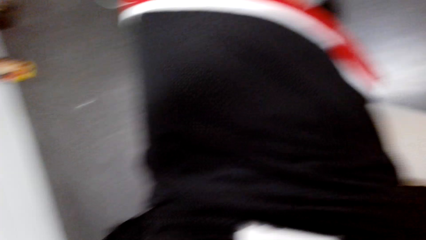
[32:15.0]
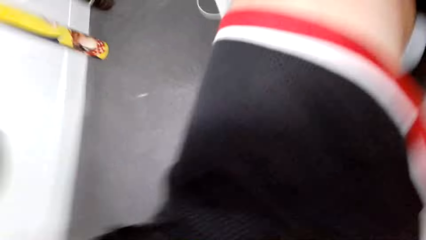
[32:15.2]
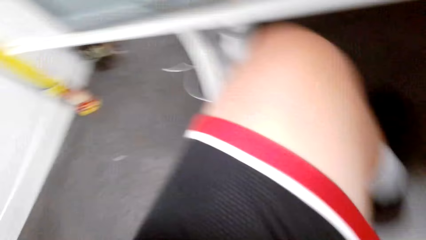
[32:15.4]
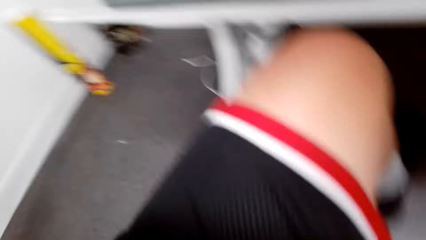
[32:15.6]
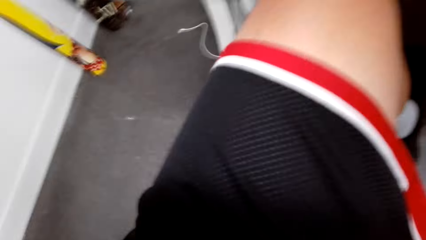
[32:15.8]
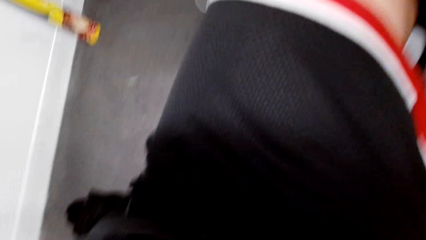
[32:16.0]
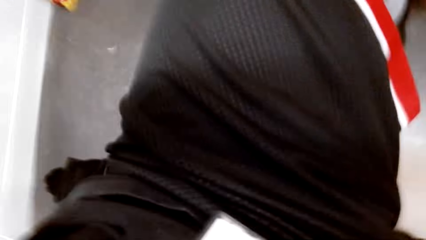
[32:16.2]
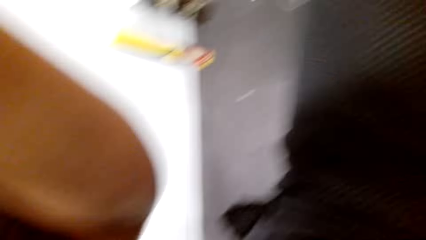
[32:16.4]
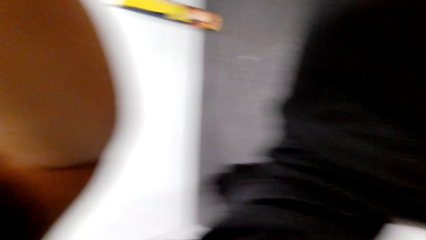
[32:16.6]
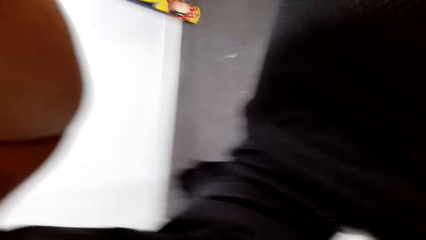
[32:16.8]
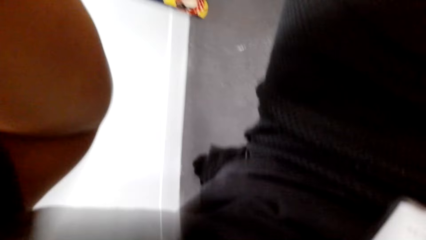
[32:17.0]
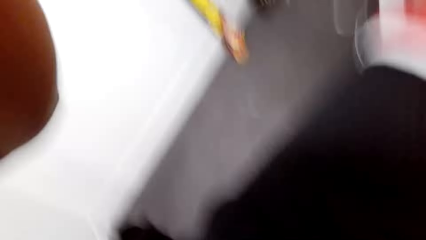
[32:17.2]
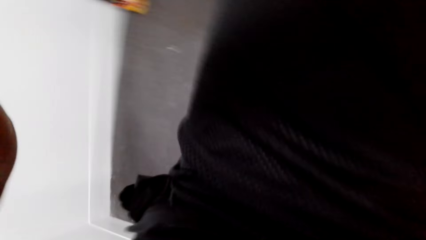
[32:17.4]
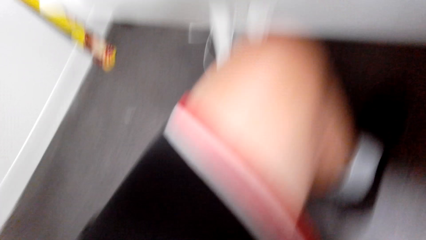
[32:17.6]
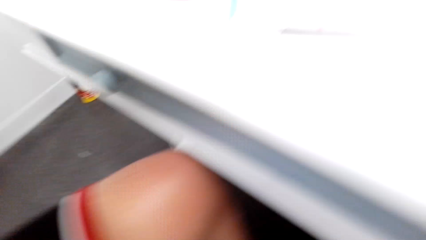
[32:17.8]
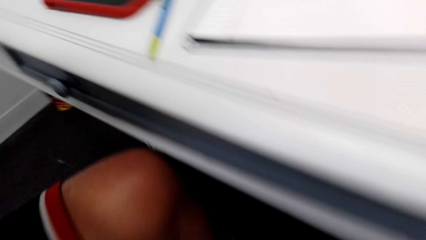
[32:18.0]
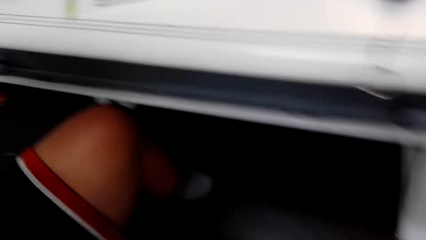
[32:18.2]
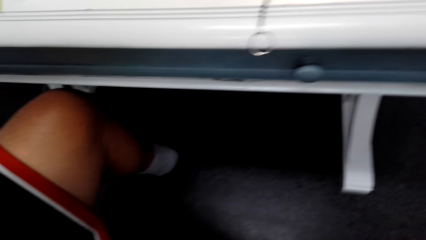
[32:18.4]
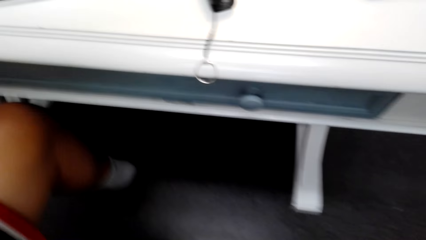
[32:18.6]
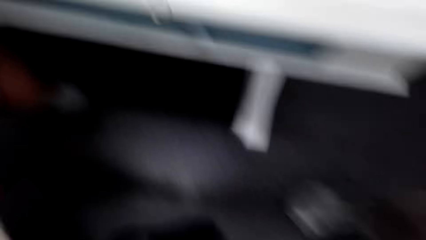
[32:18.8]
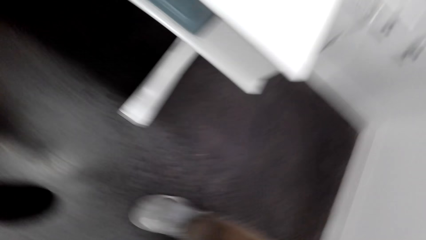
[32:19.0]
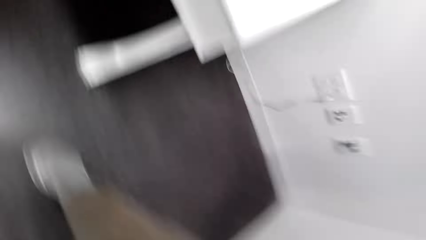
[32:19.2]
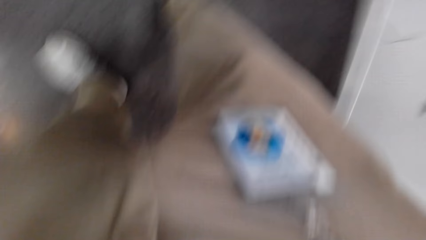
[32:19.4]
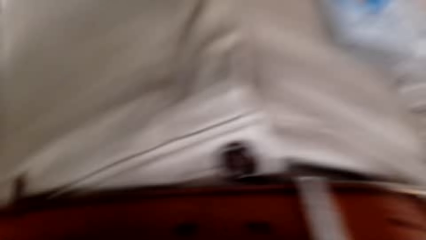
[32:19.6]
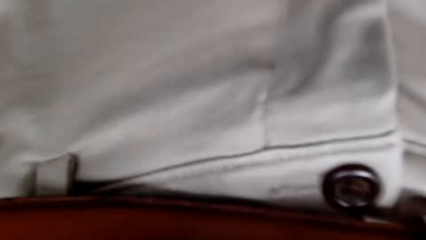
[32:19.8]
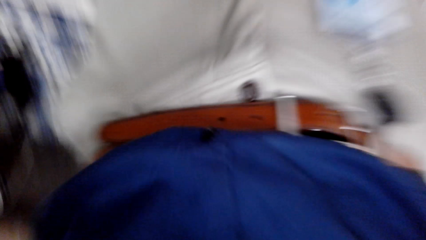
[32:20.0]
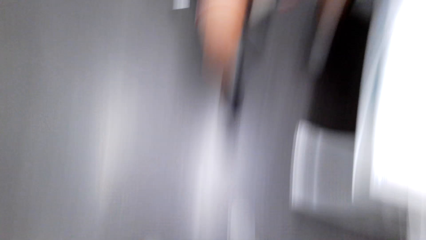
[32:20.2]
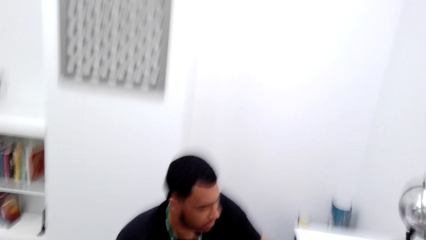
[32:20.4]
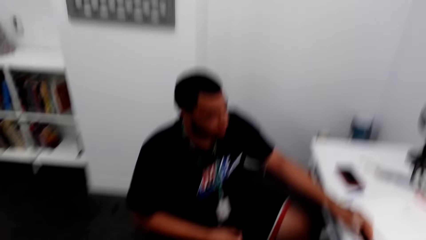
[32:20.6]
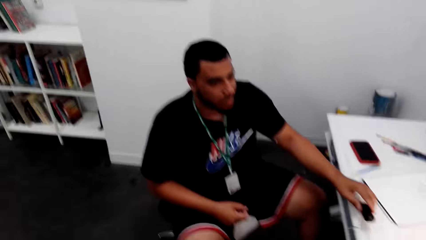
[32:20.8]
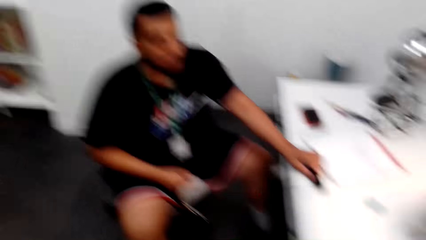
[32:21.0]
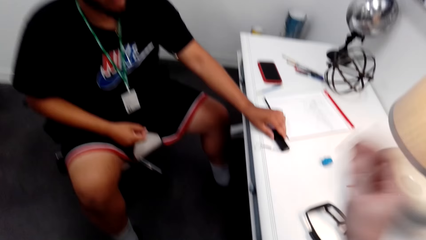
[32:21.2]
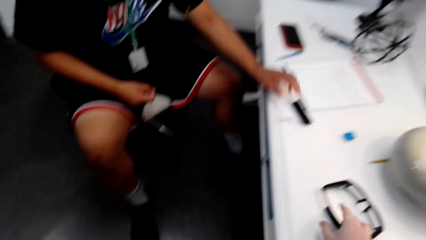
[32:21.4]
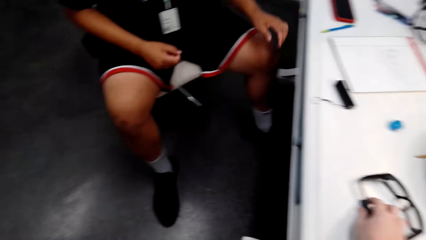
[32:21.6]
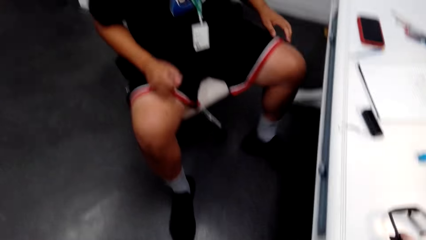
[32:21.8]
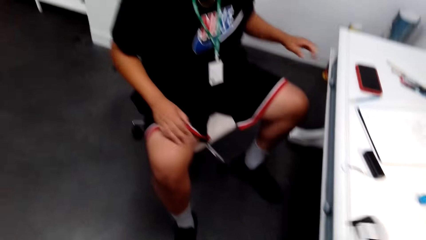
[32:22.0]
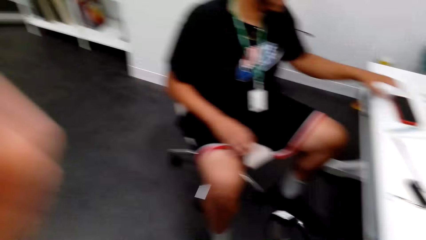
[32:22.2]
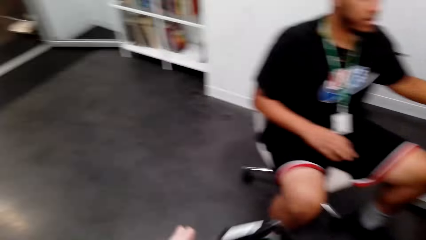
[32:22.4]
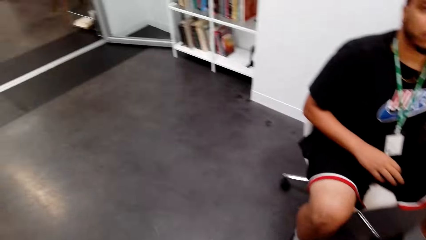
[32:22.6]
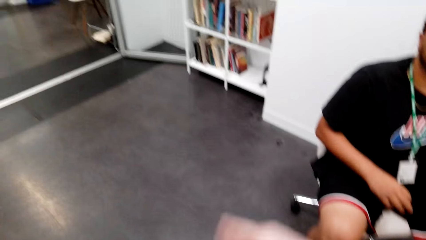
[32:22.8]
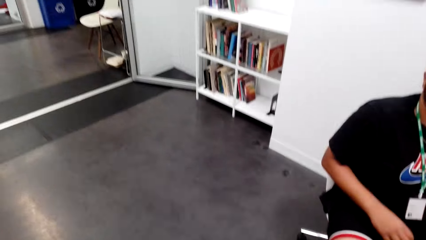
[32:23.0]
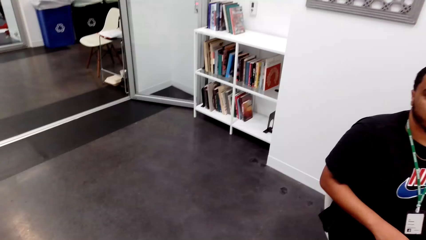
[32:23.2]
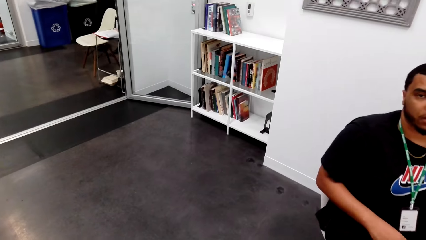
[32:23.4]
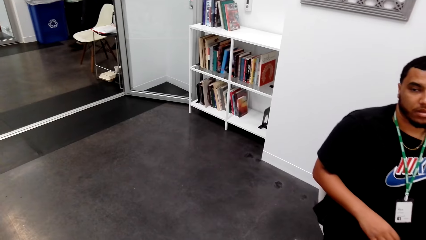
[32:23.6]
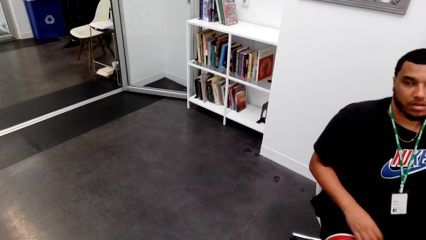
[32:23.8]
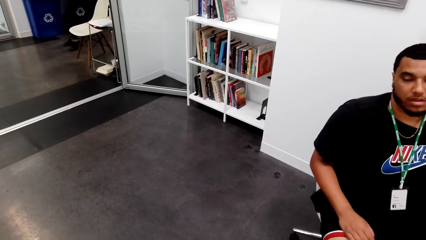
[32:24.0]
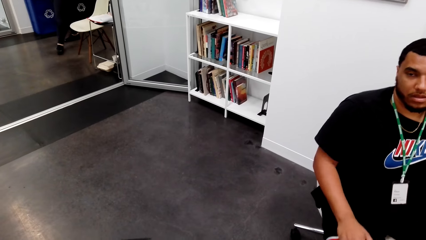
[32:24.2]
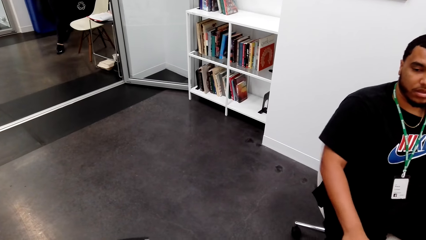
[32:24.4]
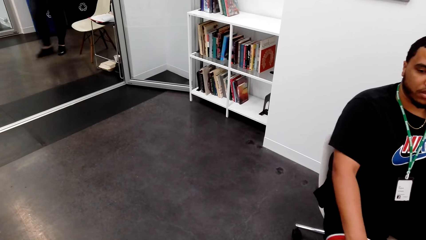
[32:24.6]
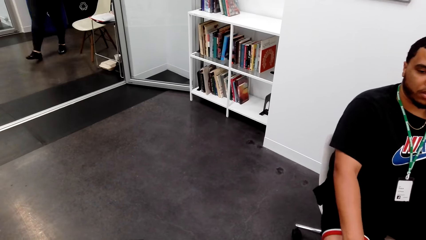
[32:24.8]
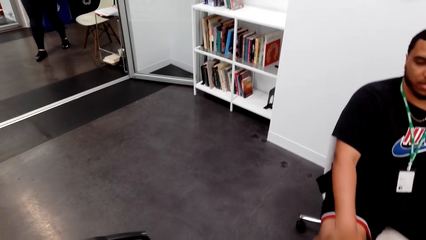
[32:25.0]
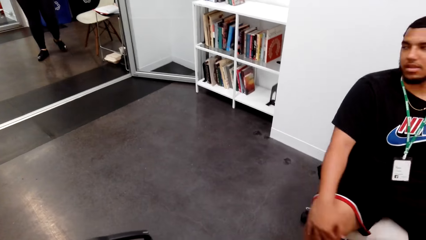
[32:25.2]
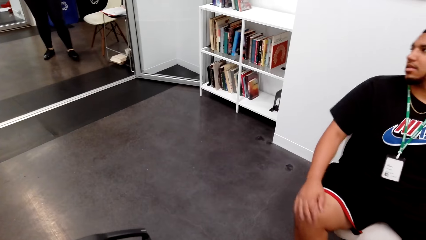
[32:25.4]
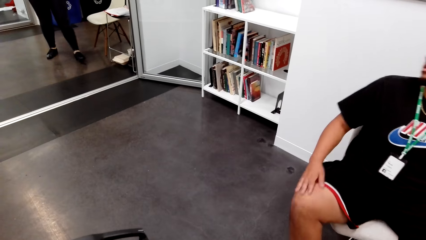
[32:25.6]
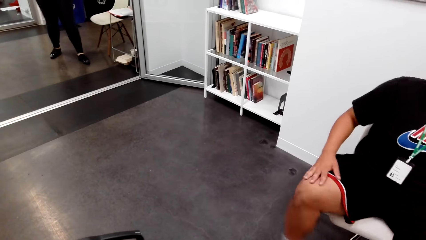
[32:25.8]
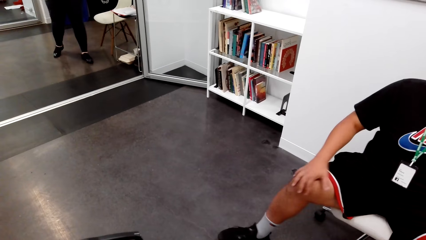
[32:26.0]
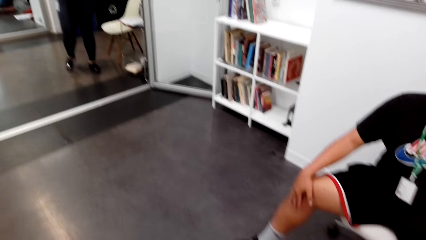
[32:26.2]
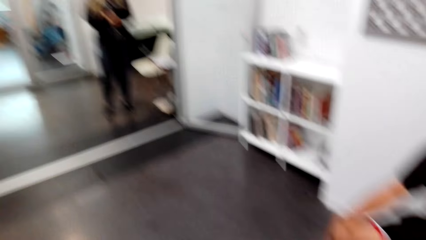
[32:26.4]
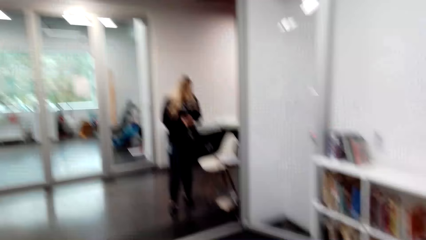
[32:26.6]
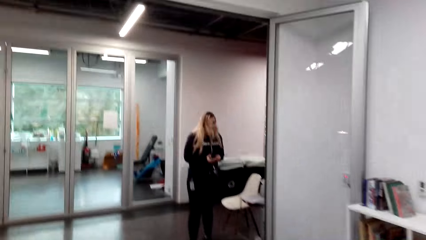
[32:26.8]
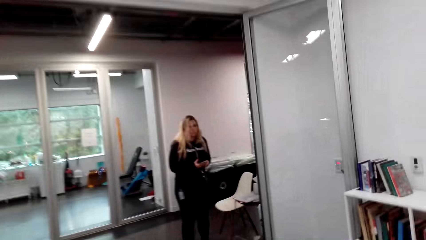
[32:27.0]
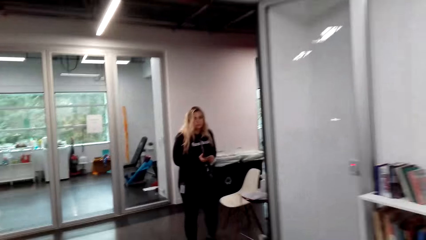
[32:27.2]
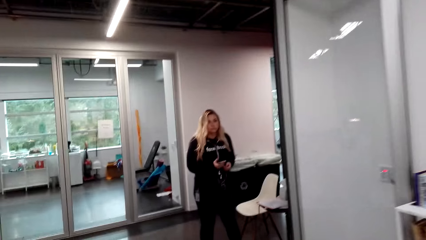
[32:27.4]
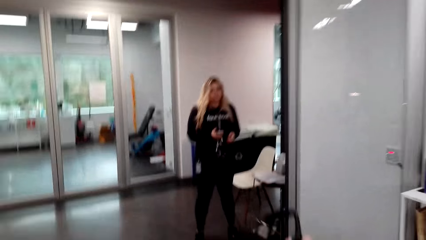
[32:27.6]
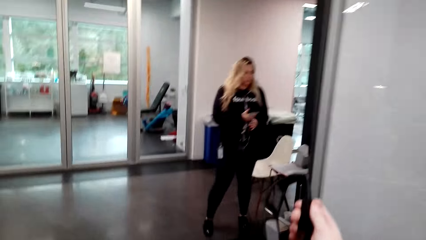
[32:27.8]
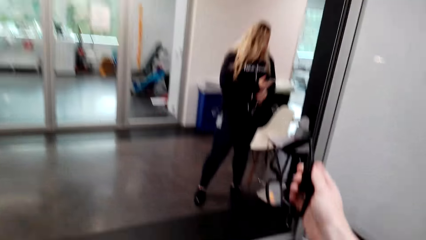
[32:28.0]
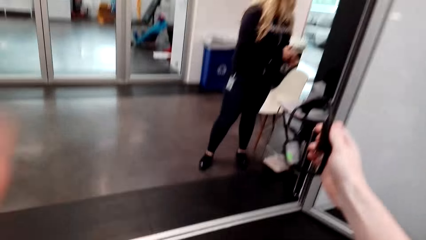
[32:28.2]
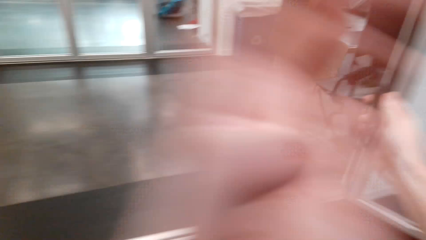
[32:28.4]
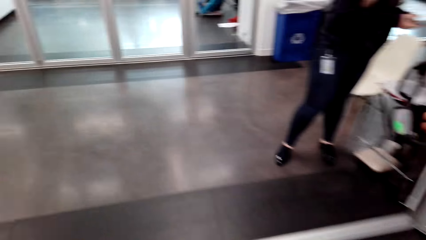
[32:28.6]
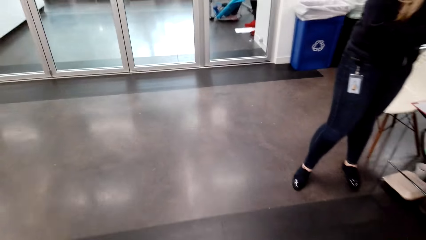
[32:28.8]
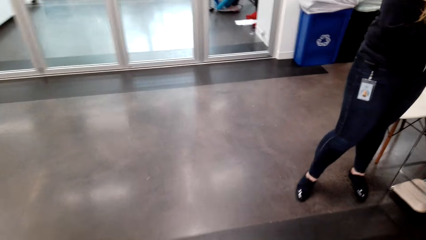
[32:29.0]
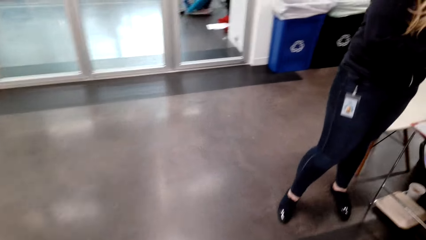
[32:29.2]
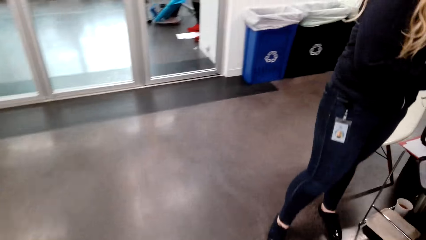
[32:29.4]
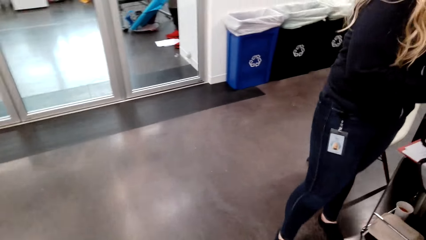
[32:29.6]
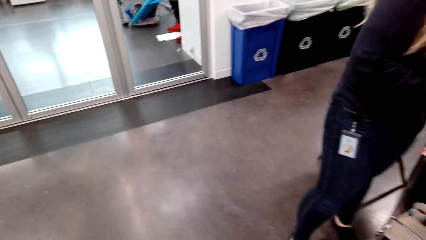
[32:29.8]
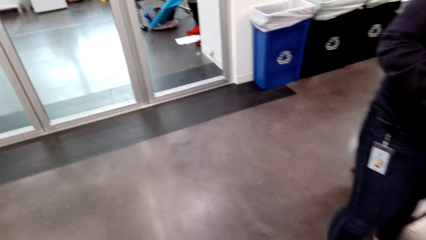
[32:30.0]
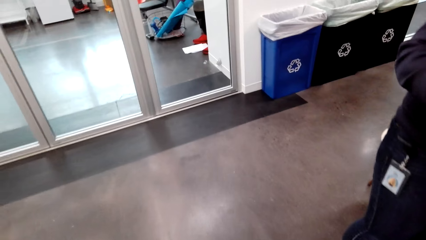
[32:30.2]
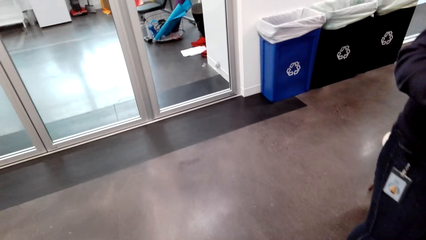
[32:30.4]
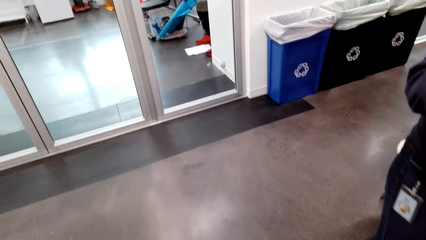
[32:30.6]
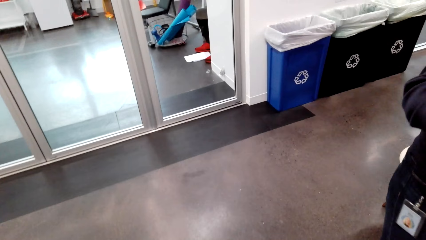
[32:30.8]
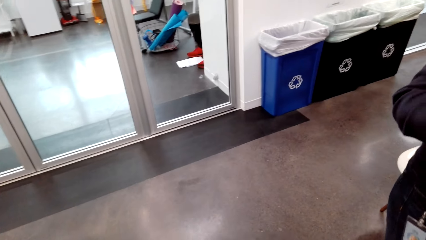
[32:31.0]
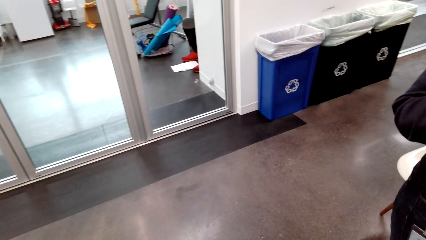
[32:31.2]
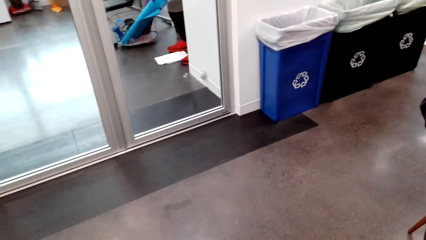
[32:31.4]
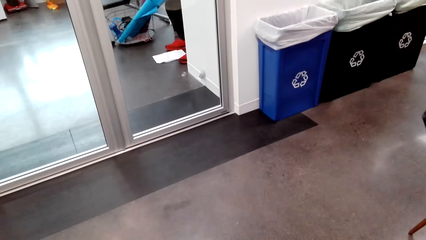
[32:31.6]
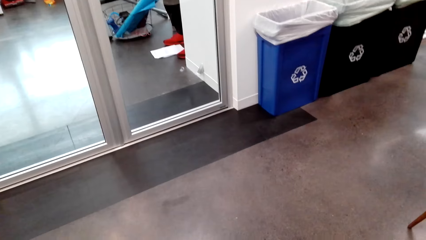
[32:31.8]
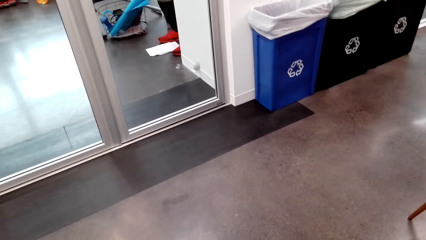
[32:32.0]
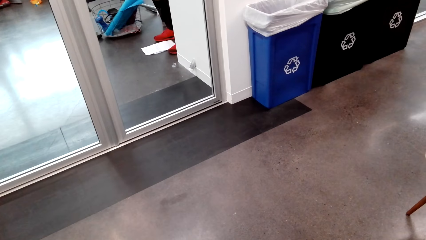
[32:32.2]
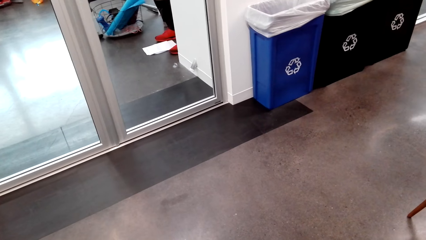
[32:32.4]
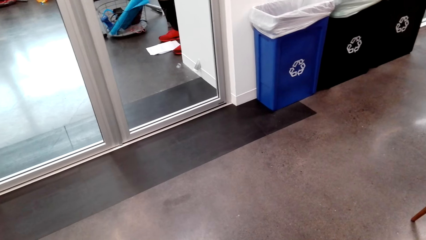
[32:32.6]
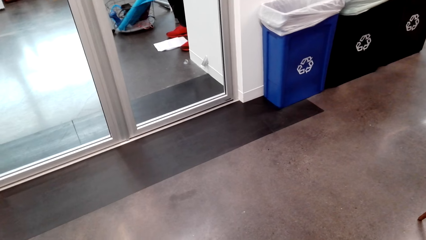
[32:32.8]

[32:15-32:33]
The camera wearer fixes the camera. A man sits beside the camera wearer in the room. The camera wearer picks up something from the table. A woman walks in the room. The man touches his knee. The camera wearer walks in the study room. They converse with the woman.
